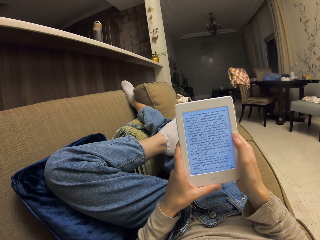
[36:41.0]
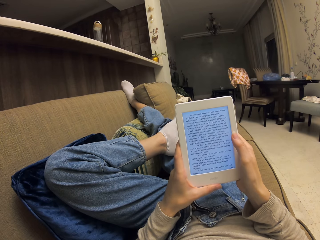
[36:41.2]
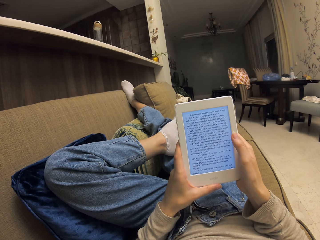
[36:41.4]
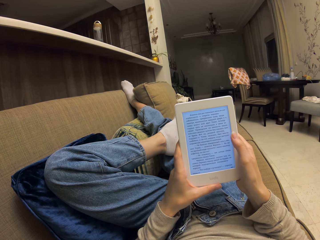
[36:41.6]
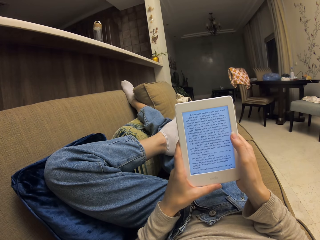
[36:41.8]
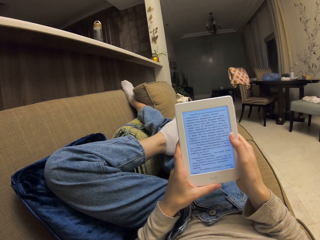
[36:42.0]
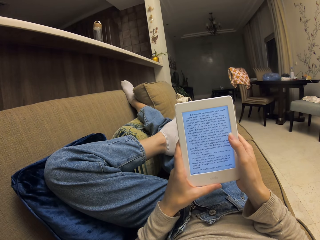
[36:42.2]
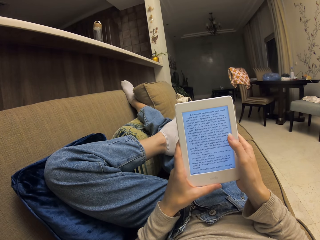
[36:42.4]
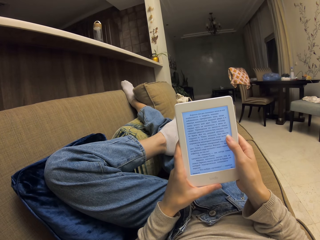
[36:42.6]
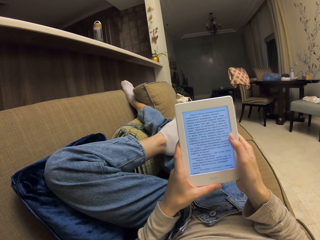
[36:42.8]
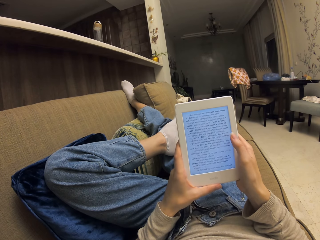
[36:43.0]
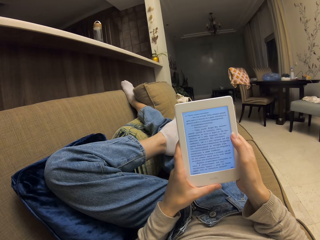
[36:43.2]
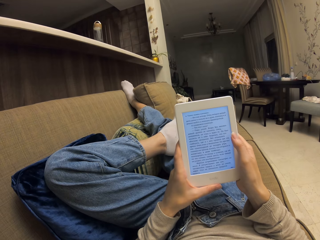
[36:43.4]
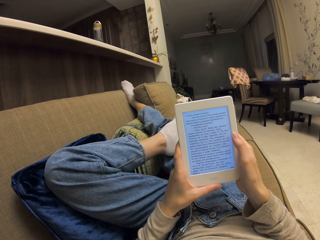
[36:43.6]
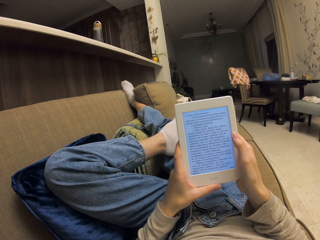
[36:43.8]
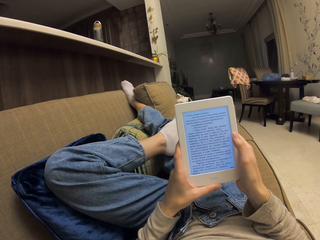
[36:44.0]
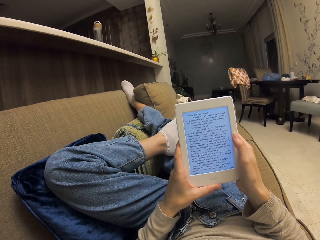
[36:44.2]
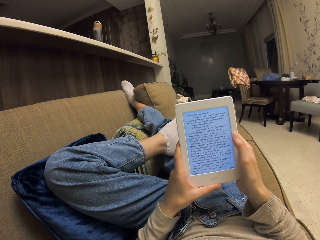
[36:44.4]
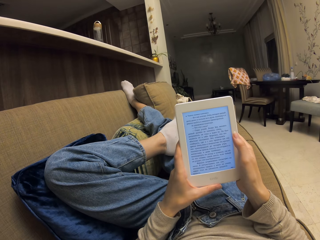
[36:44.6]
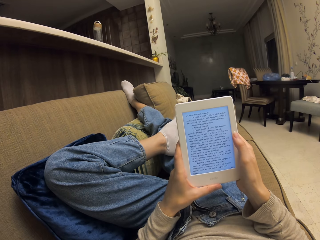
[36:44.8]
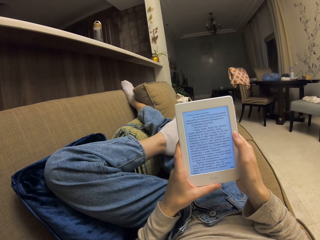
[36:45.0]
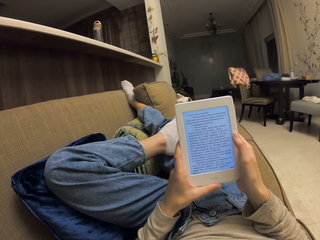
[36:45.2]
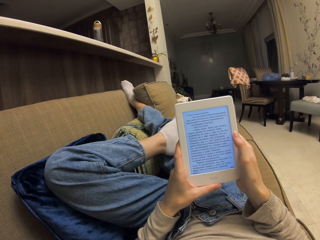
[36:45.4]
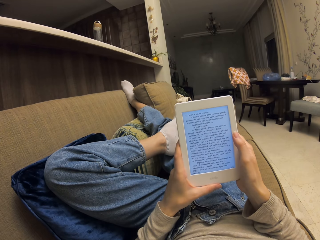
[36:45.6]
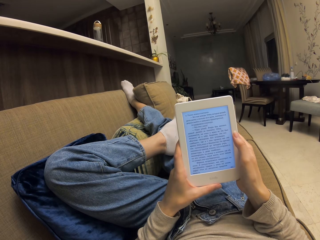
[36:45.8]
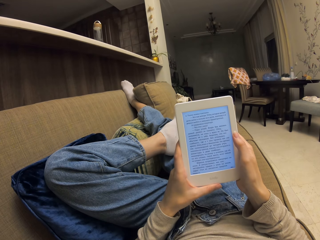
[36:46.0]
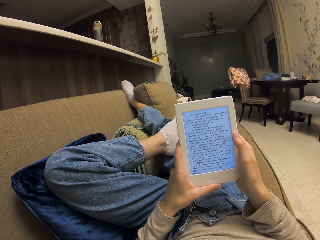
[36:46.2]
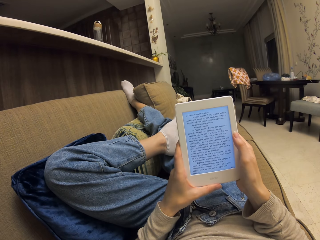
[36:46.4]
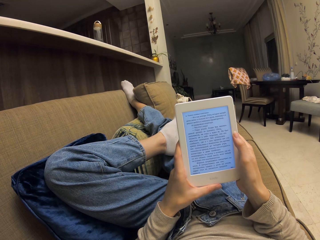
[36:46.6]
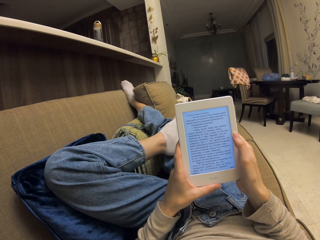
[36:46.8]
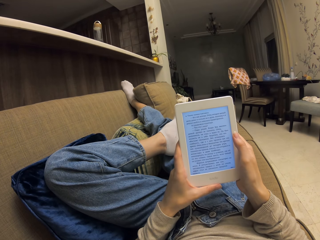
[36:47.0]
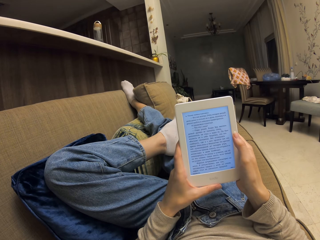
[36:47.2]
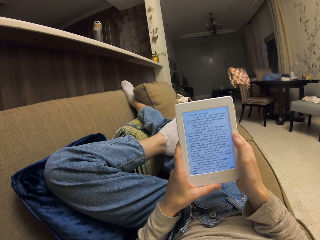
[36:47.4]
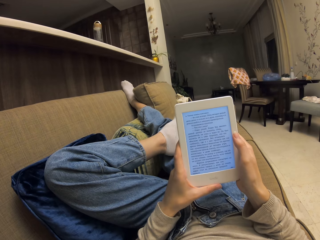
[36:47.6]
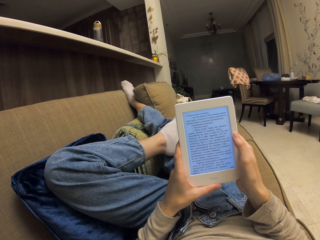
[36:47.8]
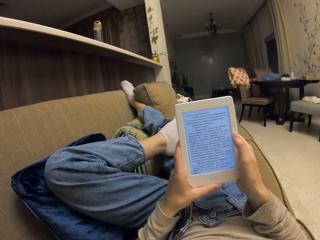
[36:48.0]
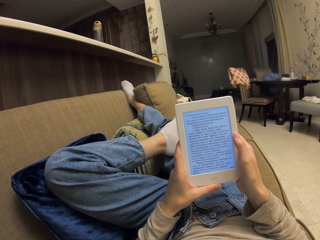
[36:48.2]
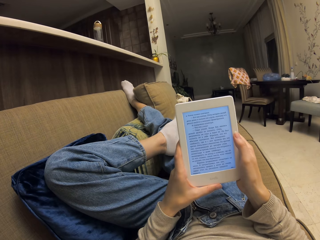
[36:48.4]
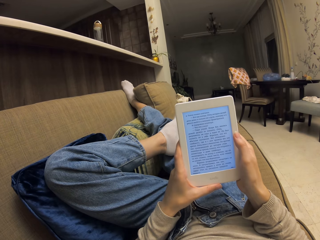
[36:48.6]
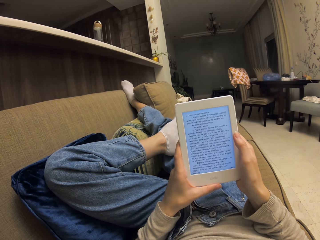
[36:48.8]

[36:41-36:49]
The camera wearer scrolls up the screen. They read on the tablet.

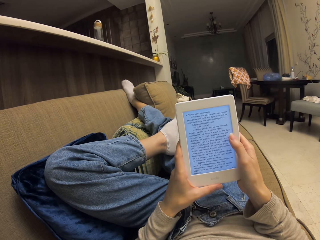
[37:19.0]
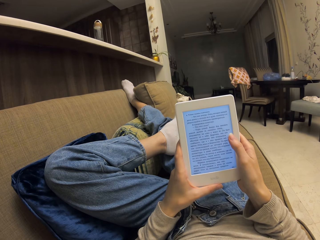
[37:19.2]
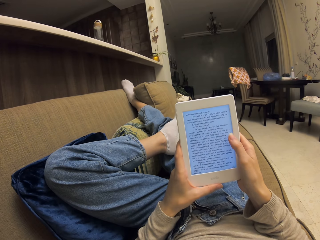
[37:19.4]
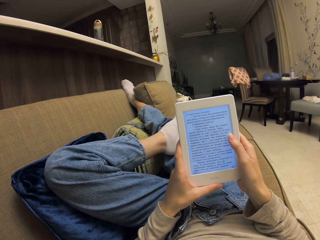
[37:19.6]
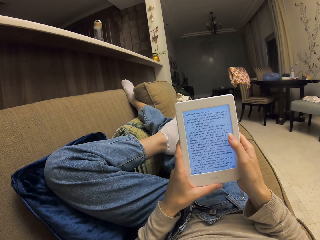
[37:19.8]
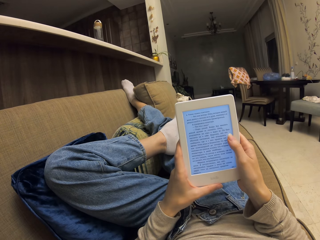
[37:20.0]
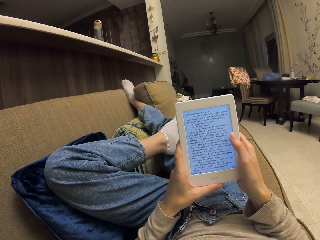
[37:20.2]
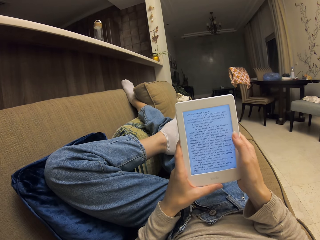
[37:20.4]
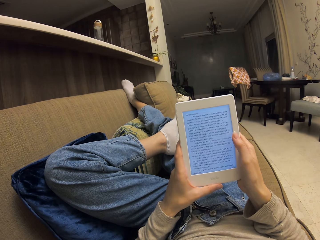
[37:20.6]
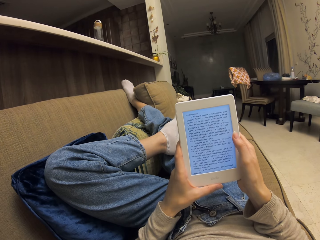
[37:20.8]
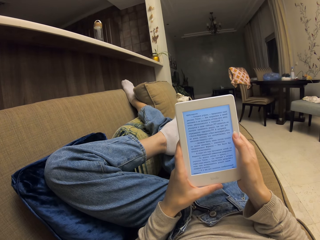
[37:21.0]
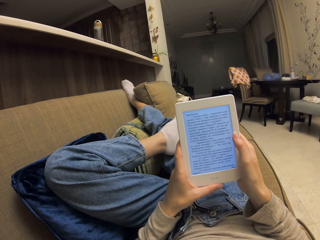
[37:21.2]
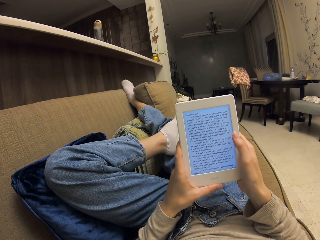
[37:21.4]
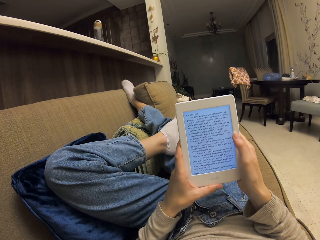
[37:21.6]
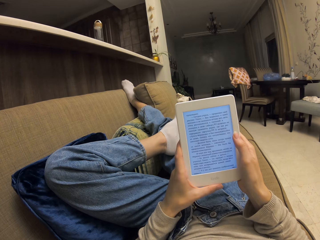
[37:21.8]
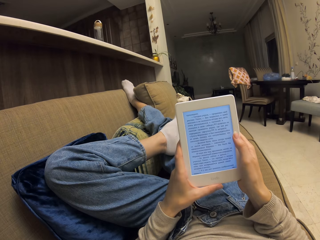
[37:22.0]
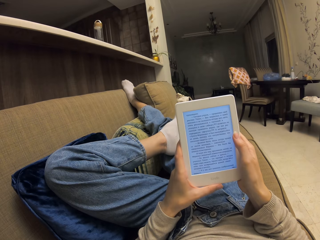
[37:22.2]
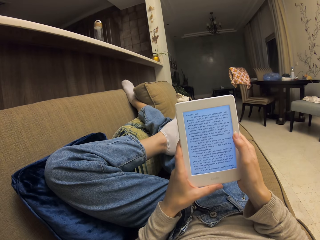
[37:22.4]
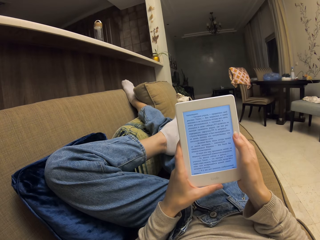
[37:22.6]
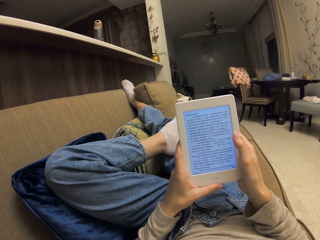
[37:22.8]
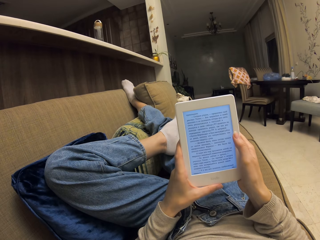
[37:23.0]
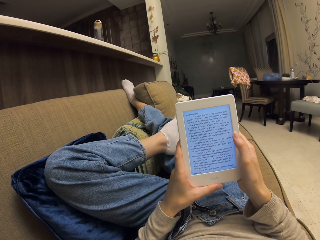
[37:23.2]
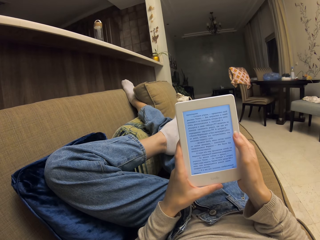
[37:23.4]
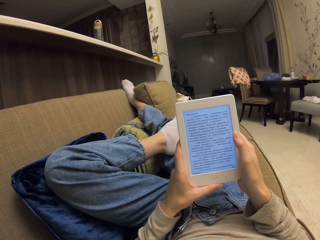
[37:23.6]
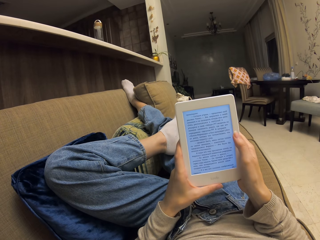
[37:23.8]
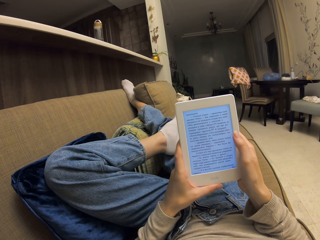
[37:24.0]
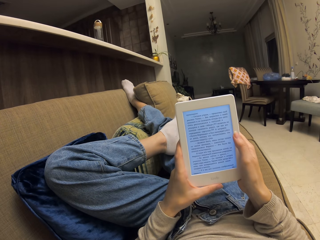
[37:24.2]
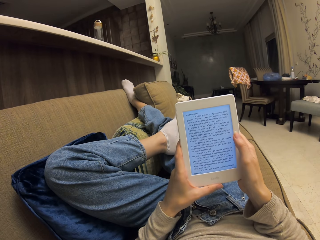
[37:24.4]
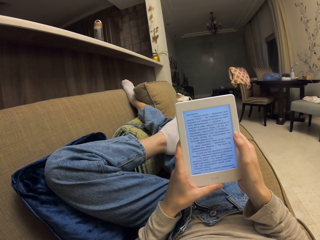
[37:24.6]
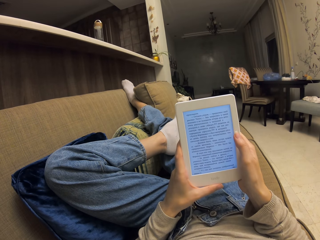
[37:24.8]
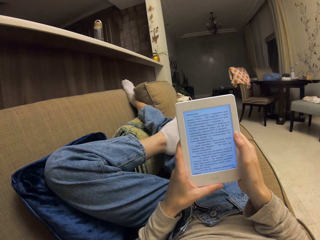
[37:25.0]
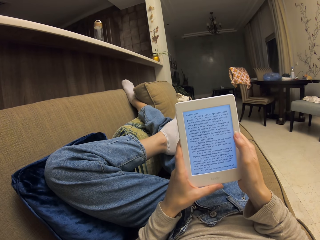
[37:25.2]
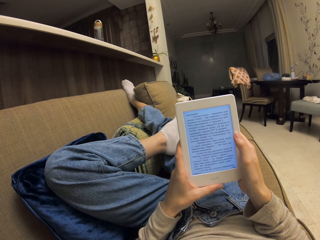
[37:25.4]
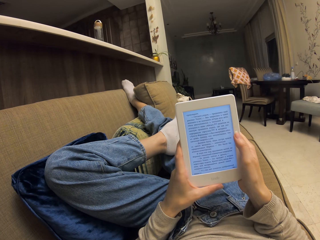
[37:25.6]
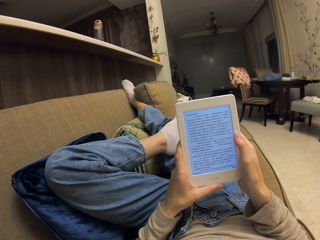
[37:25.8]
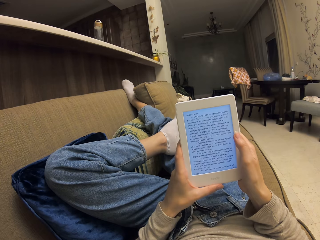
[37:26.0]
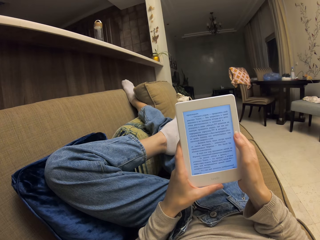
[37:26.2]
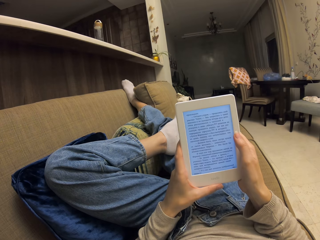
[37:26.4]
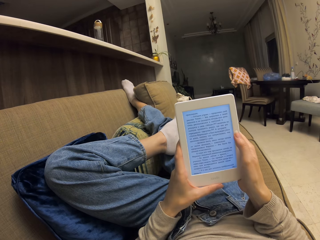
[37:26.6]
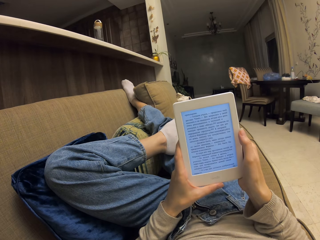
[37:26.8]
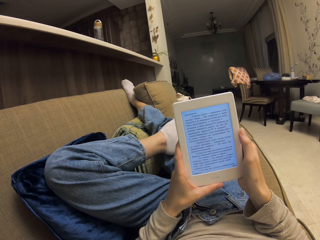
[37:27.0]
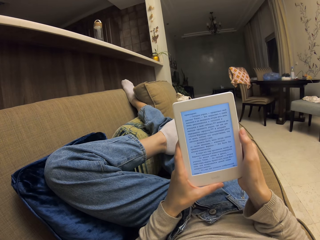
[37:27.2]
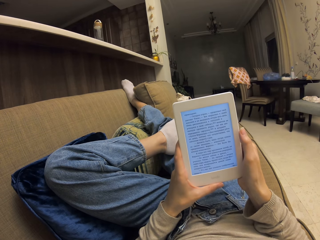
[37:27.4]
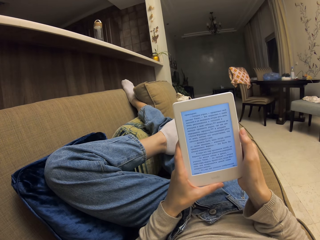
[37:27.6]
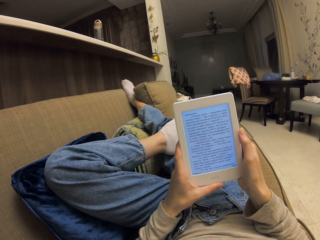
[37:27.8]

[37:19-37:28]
The camera wearer scrolls up the screen. They read on the tablet.
